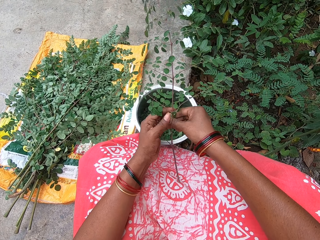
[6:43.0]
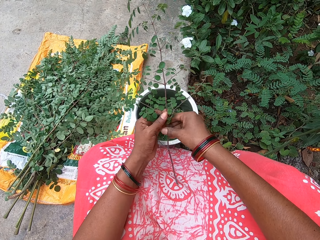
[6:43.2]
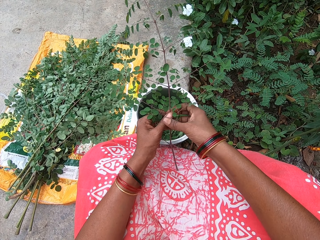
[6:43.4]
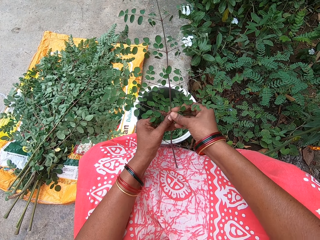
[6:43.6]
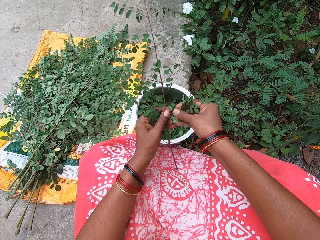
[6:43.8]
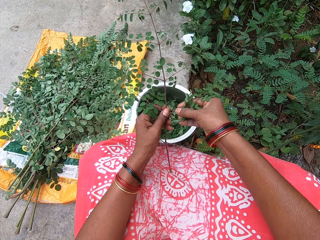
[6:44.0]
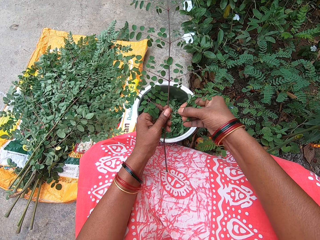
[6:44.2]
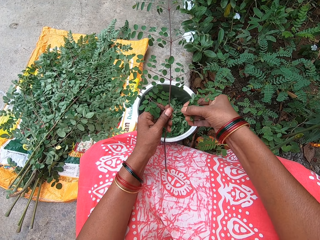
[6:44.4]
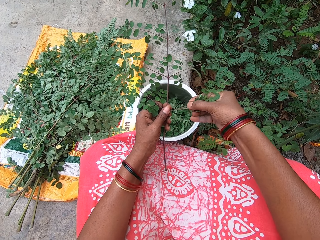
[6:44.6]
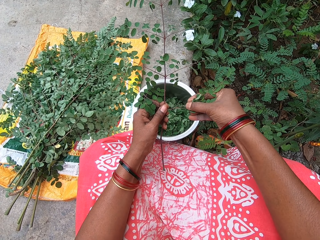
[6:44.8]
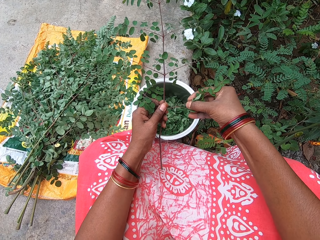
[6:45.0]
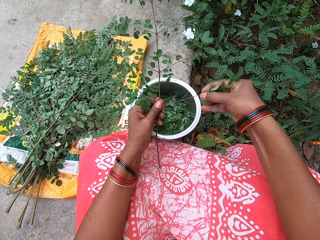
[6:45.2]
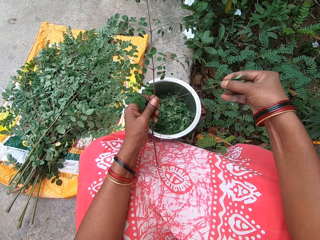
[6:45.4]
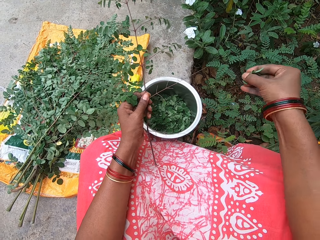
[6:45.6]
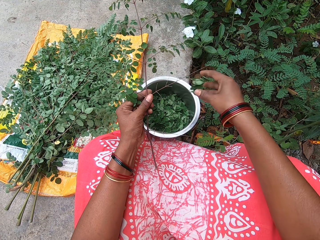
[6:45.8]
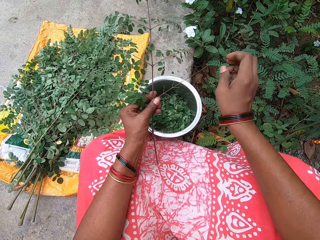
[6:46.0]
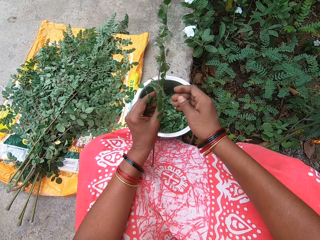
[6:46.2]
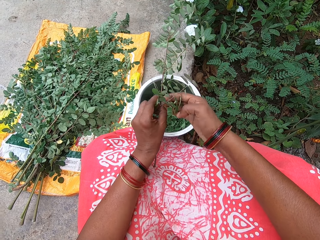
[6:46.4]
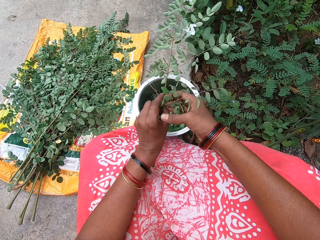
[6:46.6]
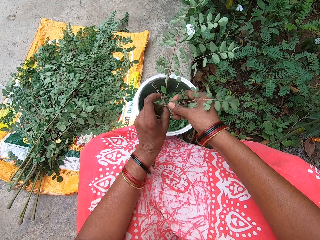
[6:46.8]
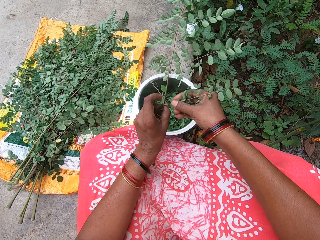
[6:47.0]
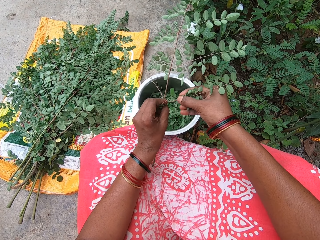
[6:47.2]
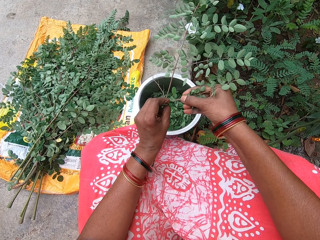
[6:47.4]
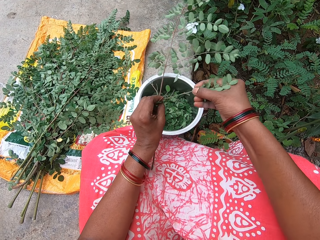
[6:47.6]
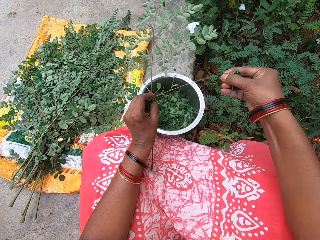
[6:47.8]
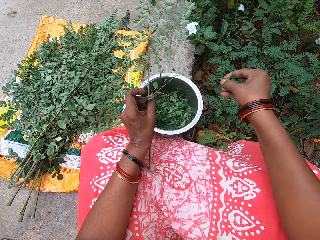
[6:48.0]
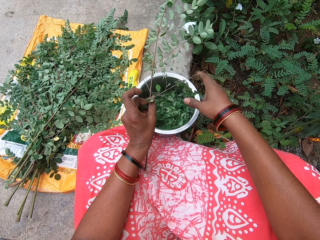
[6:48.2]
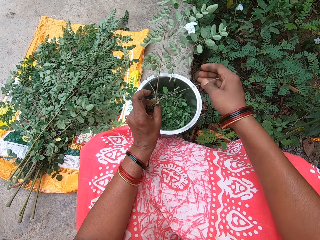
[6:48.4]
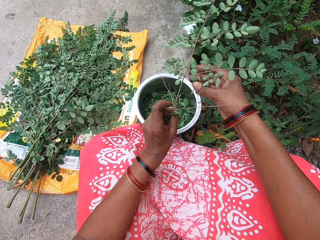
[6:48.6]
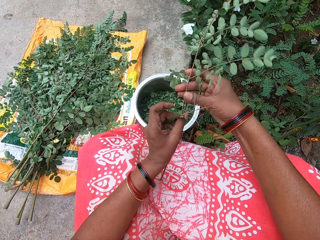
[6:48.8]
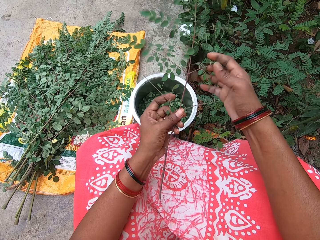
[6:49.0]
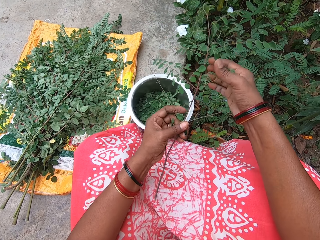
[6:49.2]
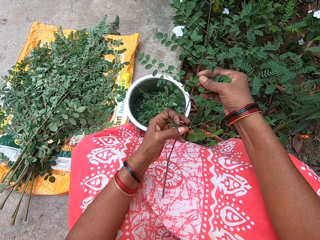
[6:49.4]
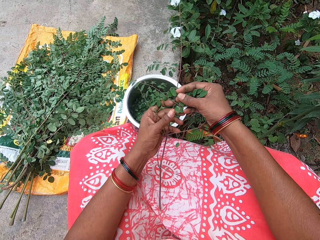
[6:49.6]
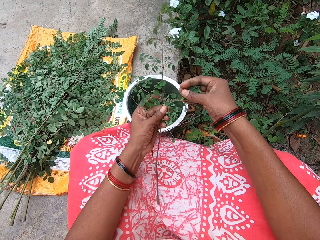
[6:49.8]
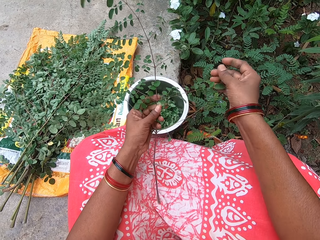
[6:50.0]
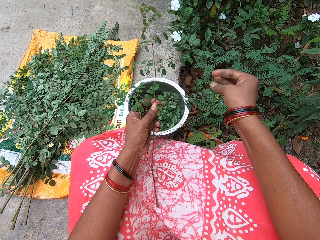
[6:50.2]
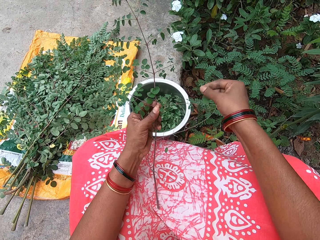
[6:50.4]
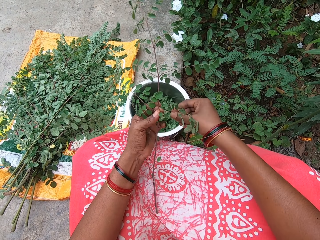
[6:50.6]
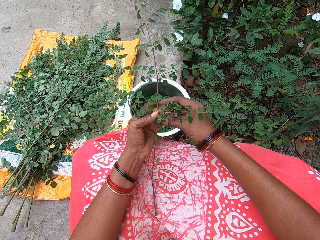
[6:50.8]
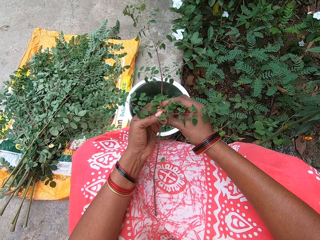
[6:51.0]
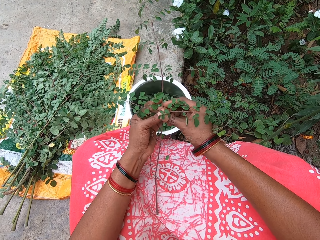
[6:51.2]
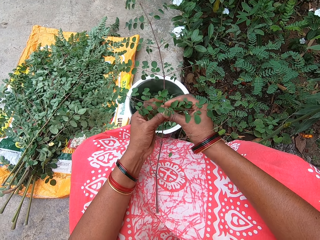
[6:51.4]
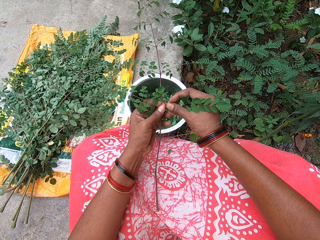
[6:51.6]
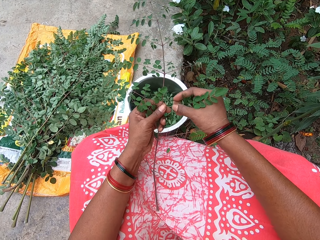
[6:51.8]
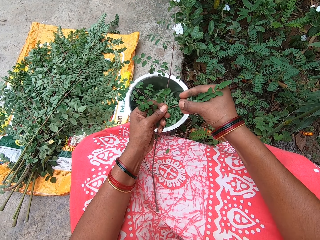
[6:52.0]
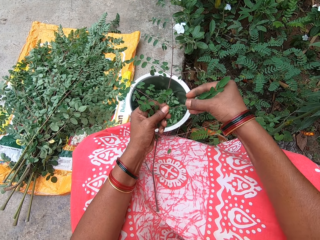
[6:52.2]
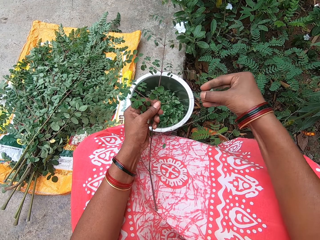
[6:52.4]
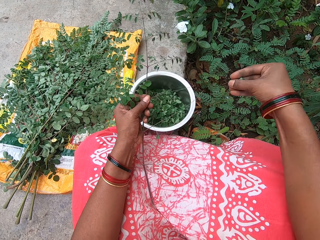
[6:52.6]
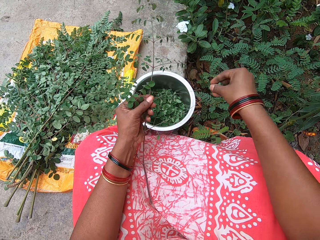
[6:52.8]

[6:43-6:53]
The camera wearer removes vegetables from the stick or stem with her right hand. She puts the vegetable in her right hand into the plate. She removes vegetables from the stick with her right hand. She turns around the stem. She puts the vegetable in her right hand into the plate. She removes vegetables from the stick with her right hand.

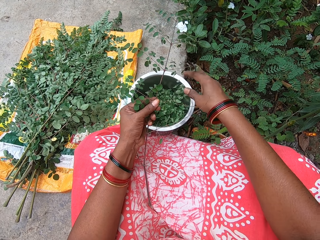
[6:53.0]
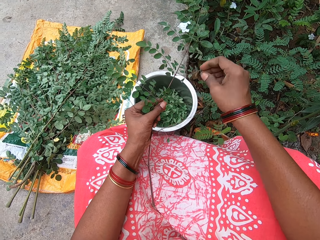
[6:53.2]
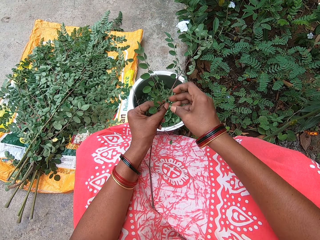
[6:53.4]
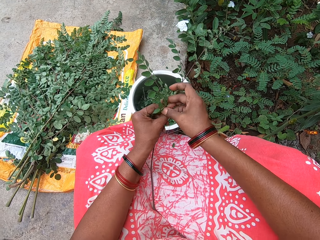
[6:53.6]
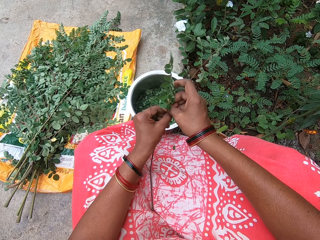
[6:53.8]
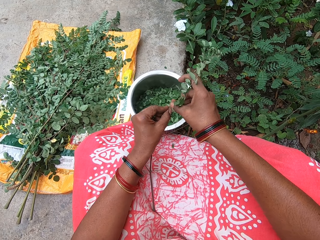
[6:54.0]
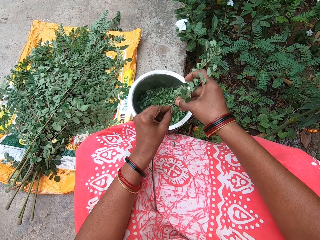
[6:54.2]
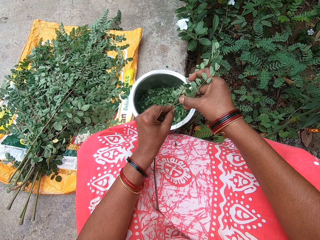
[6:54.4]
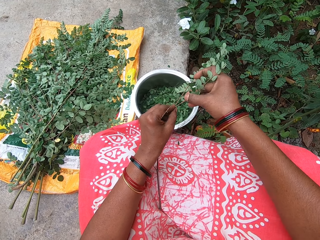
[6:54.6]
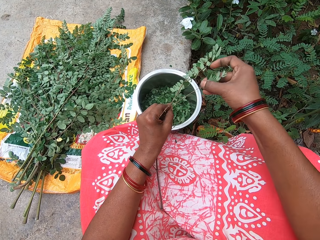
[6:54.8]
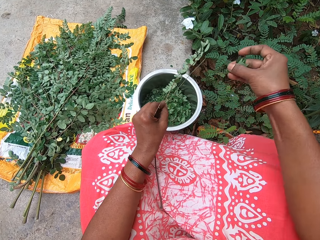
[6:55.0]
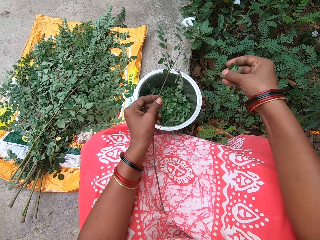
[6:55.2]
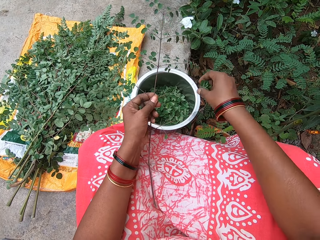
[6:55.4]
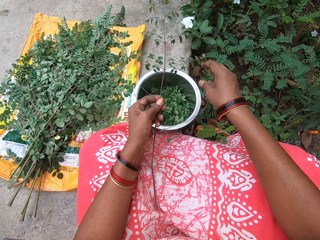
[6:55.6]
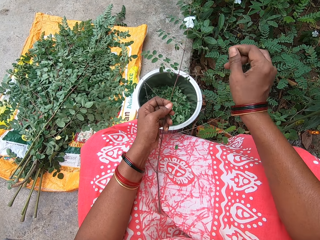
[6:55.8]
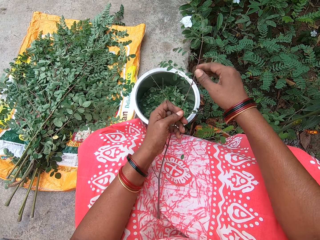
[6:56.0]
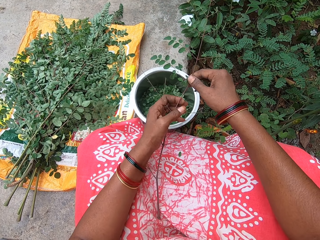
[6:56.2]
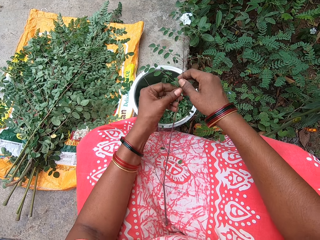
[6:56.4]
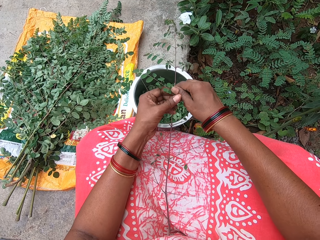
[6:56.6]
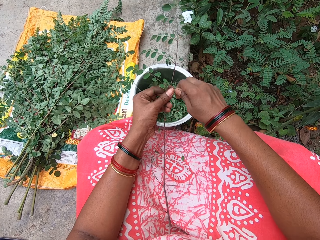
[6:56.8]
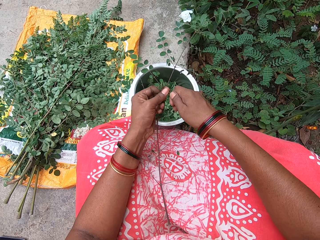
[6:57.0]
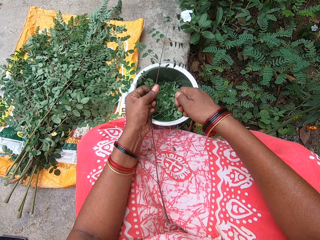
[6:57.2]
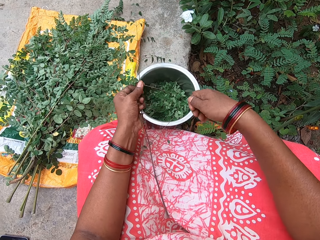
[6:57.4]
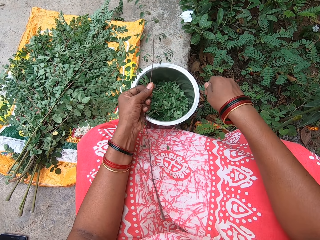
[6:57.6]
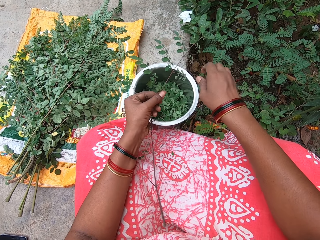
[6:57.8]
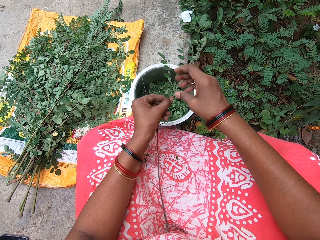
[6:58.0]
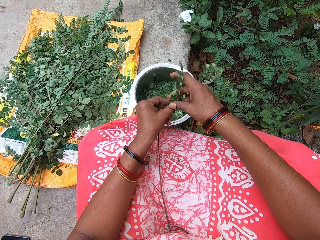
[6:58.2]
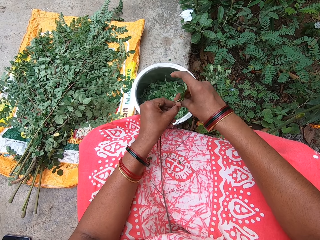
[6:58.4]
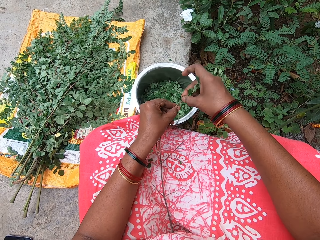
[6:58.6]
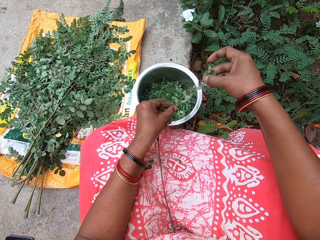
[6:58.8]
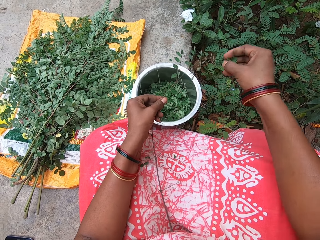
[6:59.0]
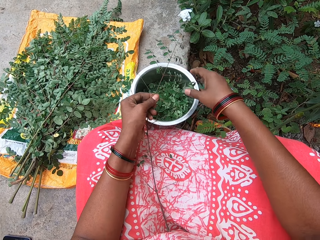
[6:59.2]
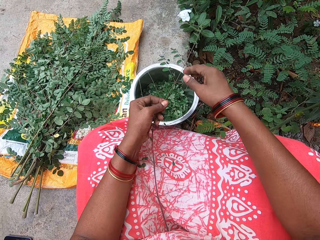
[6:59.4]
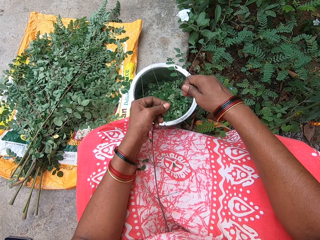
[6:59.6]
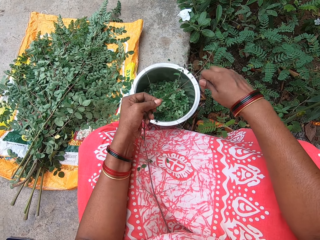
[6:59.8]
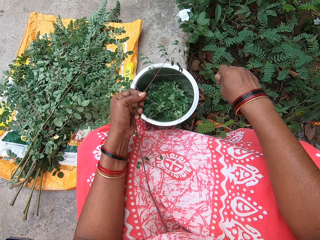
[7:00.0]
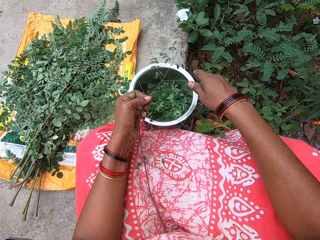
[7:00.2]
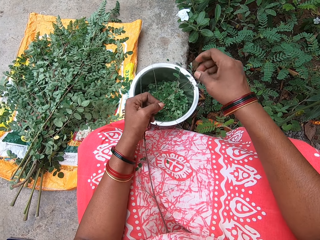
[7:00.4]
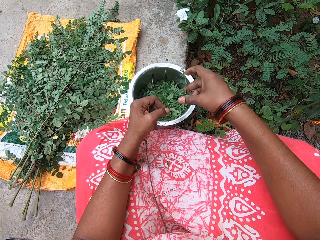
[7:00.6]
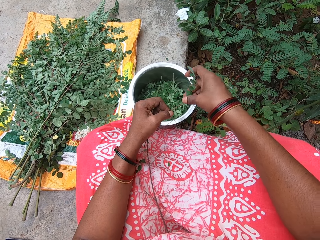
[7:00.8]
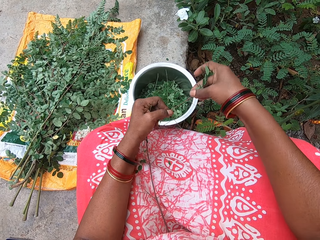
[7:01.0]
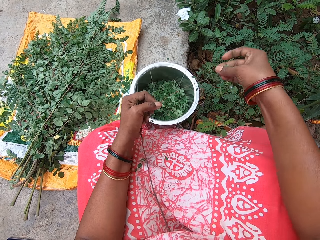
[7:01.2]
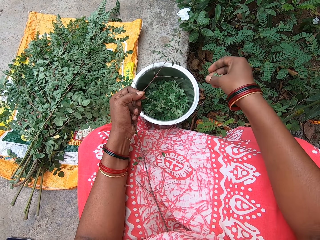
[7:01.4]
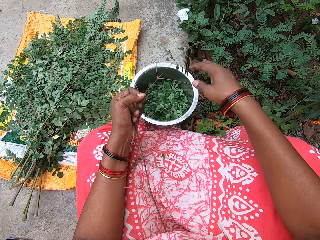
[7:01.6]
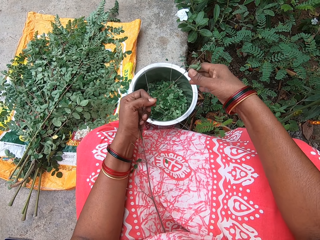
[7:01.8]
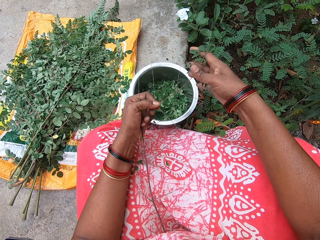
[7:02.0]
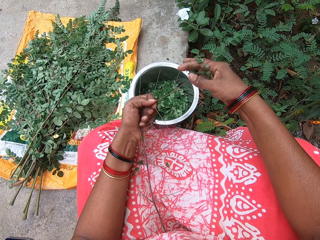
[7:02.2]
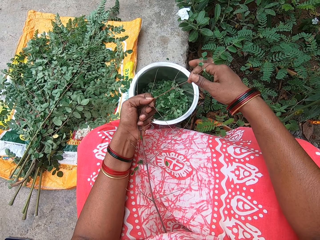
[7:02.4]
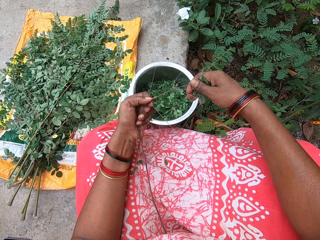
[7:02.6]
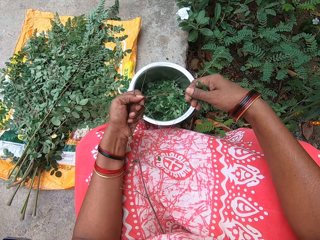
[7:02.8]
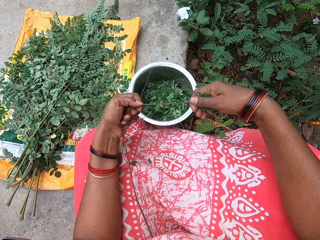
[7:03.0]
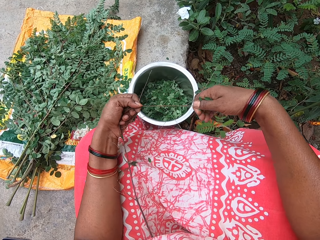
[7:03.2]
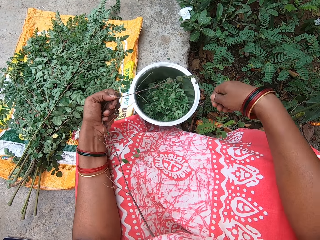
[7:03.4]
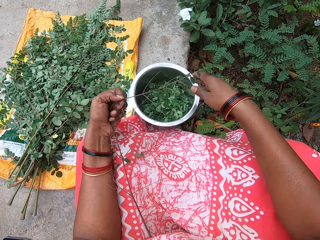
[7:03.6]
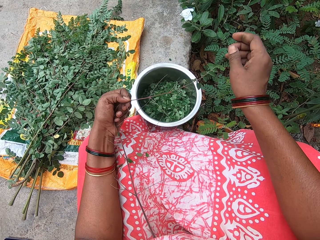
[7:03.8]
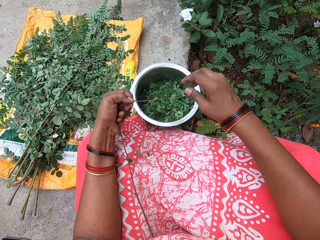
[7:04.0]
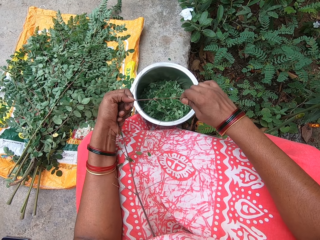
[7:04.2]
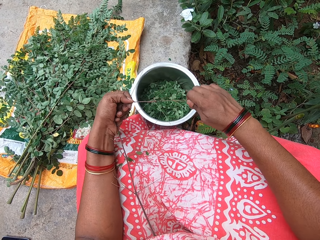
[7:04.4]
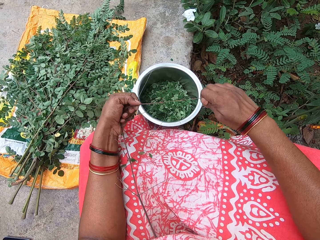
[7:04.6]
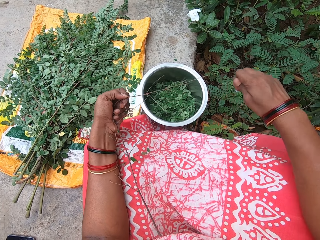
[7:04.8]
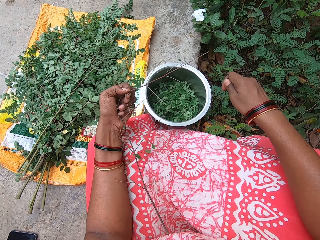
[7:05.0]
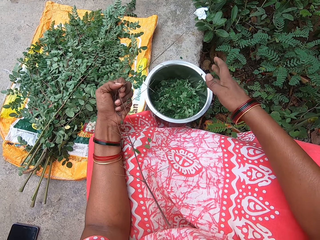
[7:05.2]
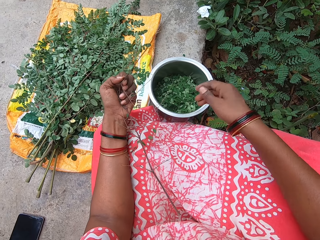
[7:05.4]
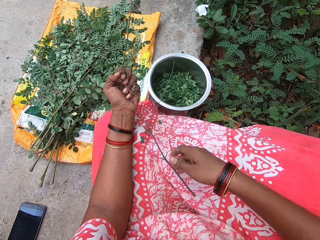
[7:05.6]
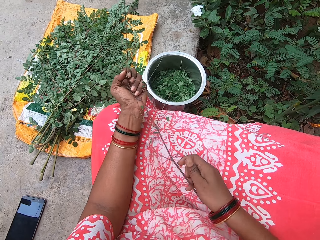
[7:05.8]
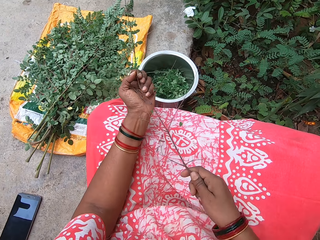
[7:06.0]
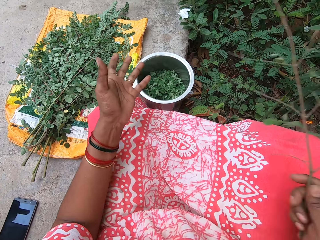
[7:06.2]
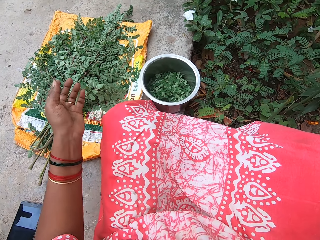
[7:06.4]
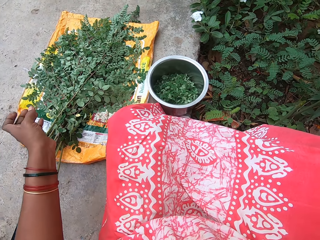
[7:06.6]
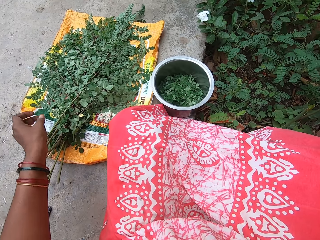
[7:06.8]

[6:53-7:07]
The camera wearer puts the vegetable in her right hand into the plate. She removes vegetables from the stick with her right hand. She puts the vegetable in her right hand into the plate. She removes vegetables from the stick with her right hand. She puts the vegetable in her right hand into the plate. She removes vegetables from the stick with her right hand. She puts the vegetable in her right hand into the plate. She removes vegetables from the stick with her right hand. She puts the vegetable in her right hand into the plate. She holds the stick with her right hand.
